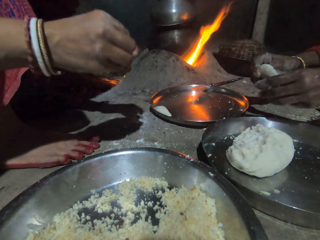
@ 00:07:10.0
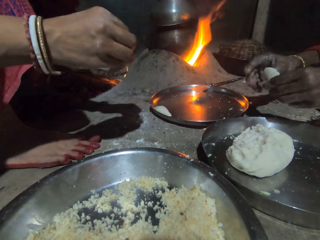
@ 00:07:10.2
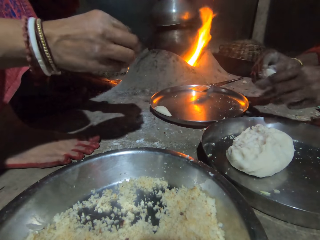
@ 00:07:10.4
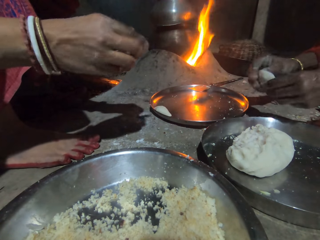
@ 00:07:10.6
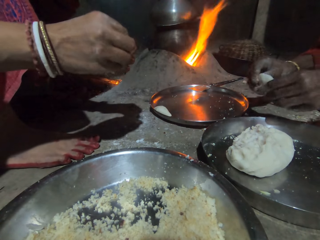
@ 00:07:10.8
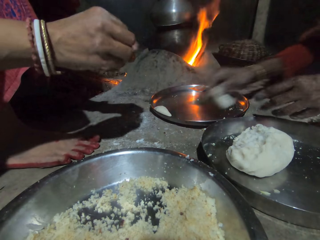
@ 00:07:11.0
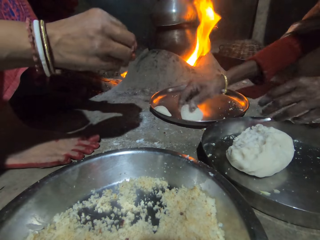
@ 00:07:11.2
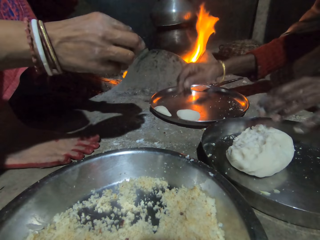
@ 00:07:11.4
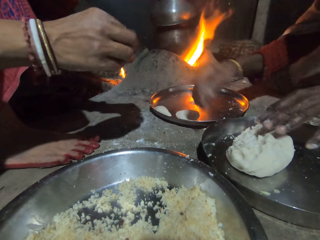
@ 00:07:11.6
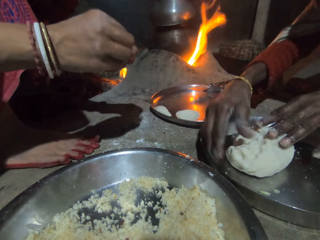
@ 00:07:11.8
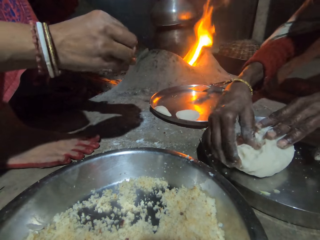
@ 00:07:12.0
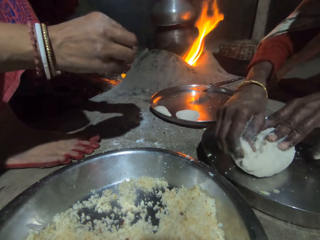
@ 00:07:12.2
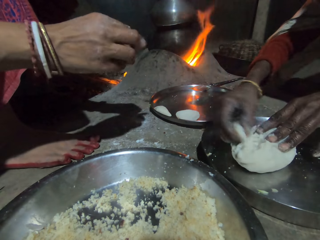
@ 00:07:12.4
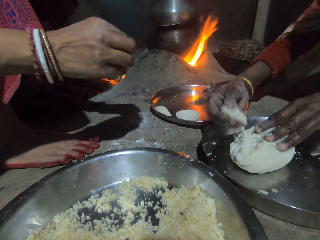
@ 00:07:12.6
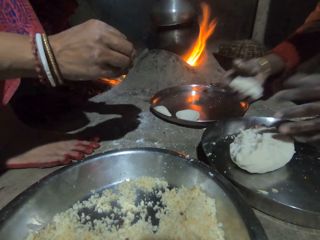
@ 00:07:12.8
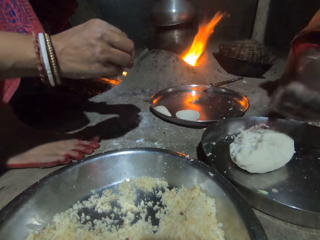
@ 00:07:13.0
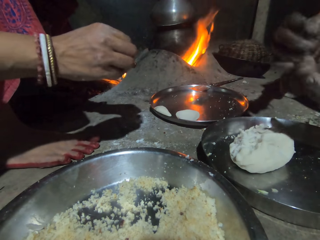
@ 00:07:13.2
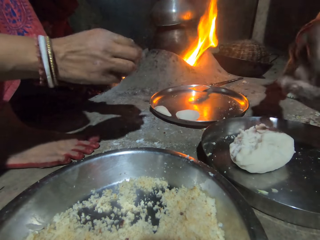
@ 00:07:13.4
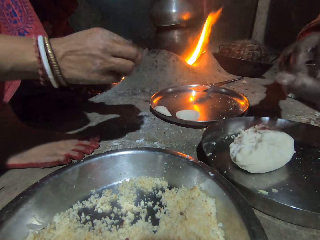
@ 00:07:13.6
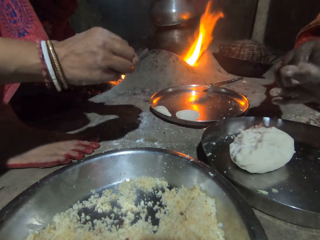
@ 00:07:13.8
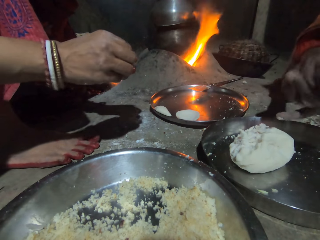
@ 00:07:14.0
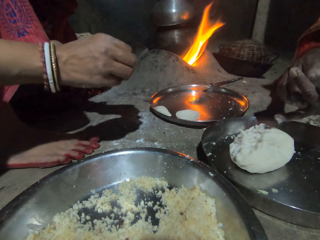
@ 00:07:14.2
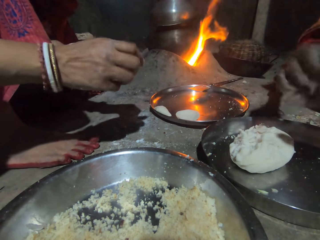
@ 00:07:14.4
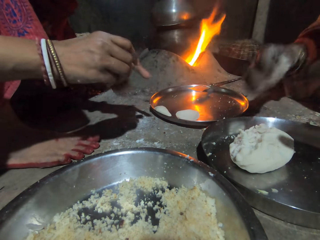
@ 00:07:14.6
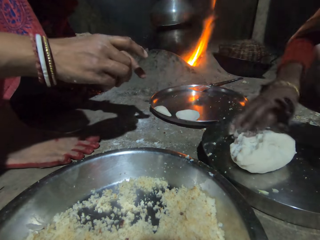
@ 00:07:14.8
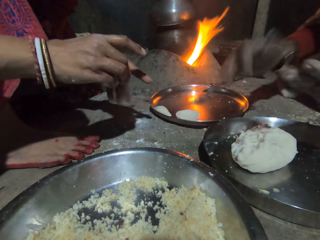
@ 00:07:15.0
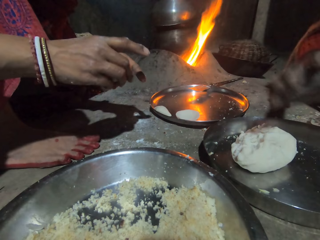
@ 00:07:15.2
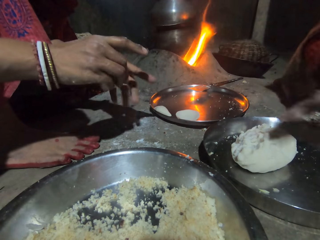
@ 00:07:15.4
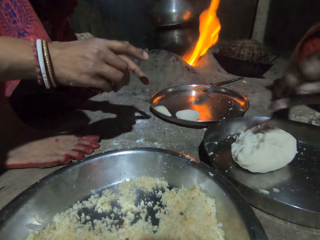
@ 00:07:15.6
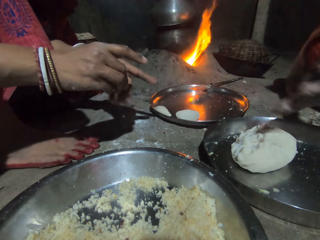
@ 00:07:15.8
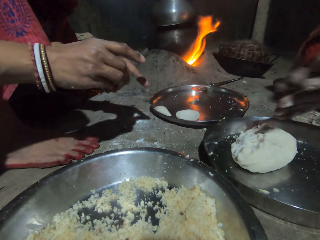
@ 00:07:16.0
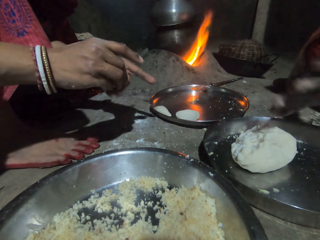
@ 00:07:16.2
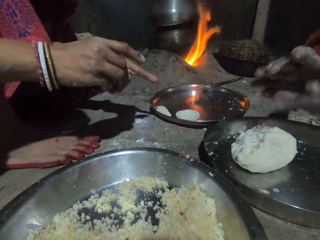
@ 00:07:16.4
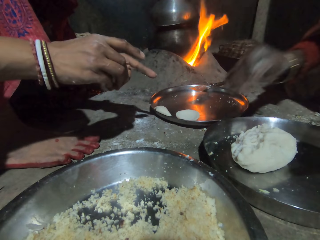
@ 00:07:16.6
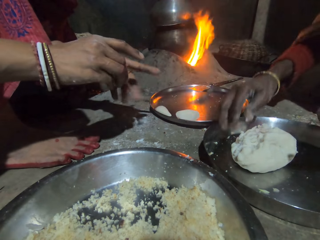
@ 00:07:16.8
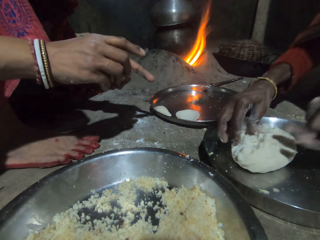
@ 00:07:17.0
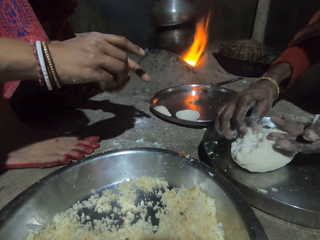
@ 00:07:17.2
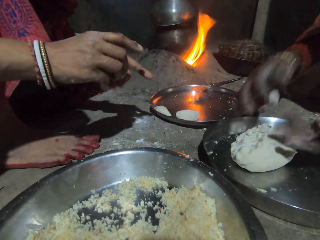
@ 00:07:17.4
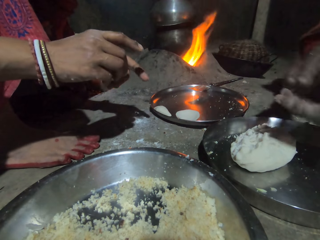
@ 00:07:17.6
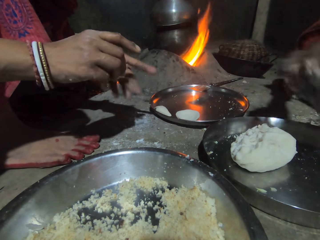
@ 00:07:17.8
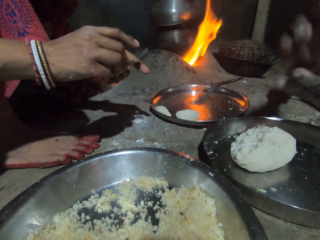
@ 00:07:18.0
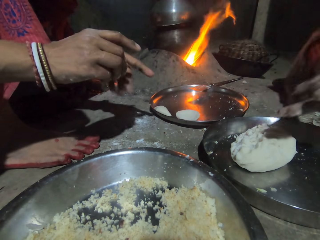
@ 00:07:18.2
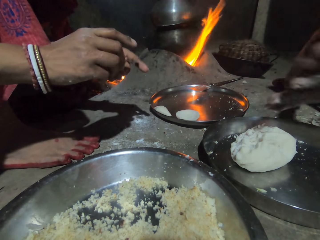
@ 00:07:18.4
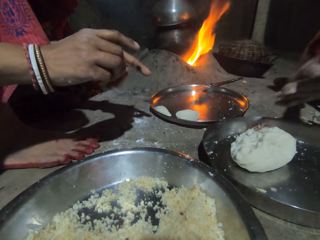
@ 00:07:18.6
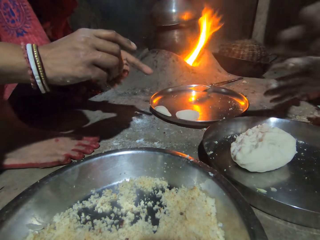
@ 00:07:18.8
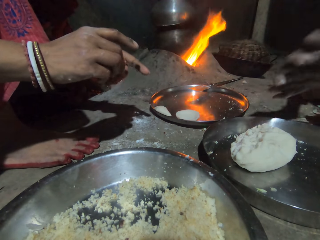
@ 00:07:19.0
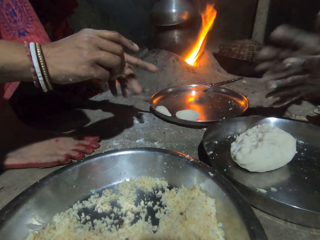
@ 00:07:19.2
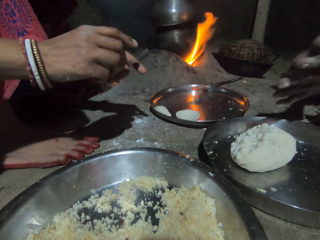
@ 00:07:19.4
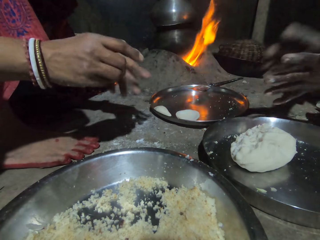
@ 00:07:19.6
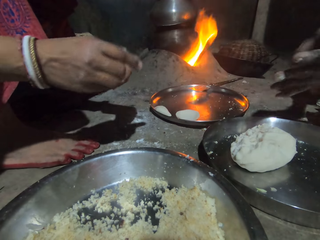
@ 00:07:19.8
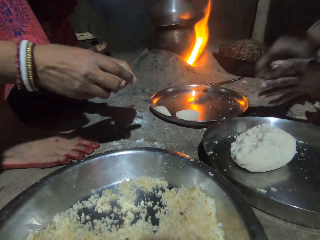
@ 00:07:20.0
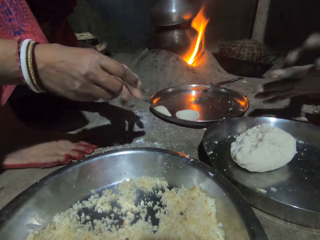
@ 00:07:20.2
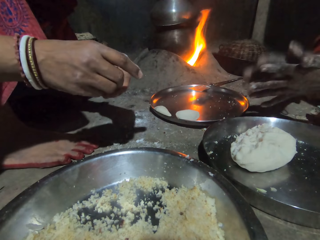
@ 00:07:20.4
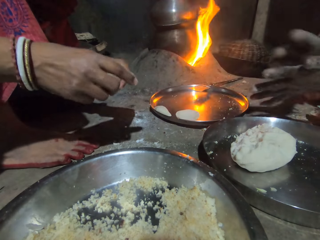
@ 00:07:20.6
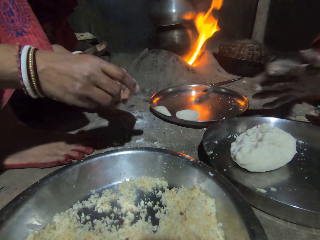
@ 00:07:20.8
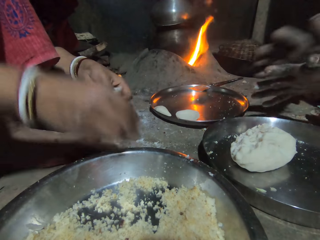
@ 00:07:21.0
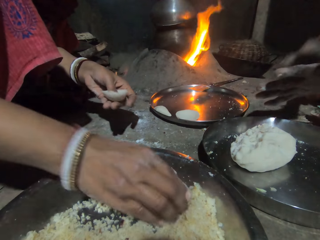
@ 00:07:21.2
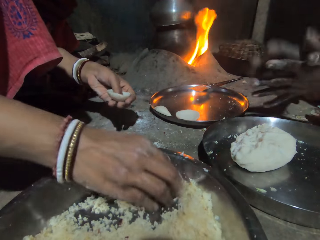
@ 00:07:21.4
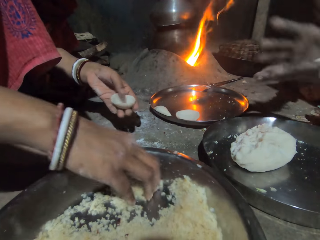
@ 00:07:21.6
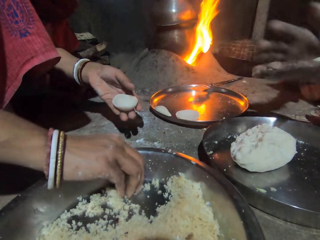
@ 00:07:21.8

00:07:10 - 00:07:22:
A woman shapes the dough. Another woman puts a dough piece in the tray and scoops dough. The other woman cuts the dough, puts the dough piece on the dough, kneads the dough, and rolls the dough. The other woman scoops the dough, cuts the dough, kneads the dough, and rolls the dough. The first woman scoops rice.

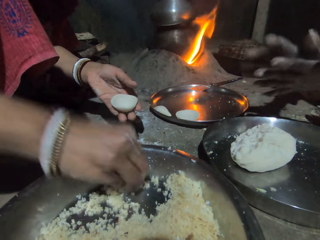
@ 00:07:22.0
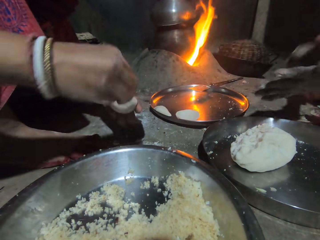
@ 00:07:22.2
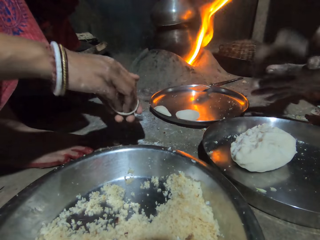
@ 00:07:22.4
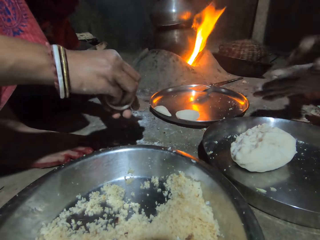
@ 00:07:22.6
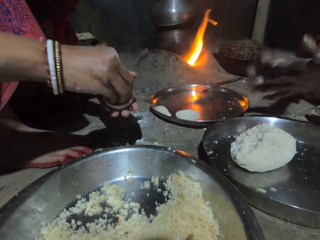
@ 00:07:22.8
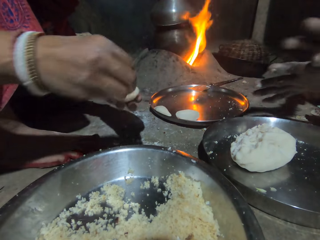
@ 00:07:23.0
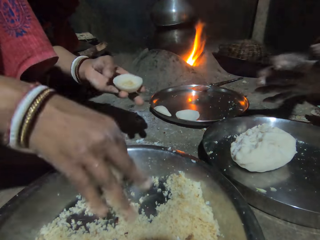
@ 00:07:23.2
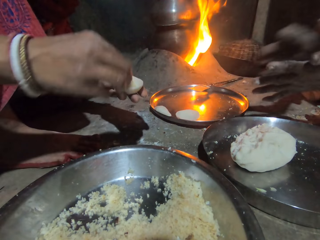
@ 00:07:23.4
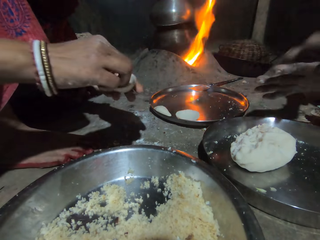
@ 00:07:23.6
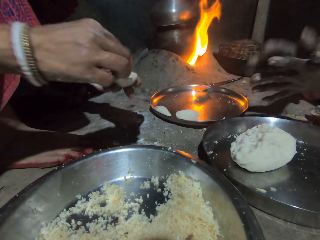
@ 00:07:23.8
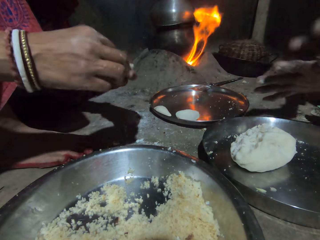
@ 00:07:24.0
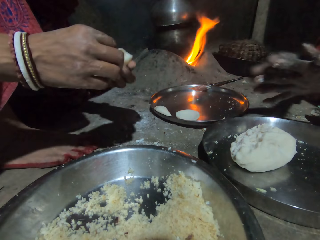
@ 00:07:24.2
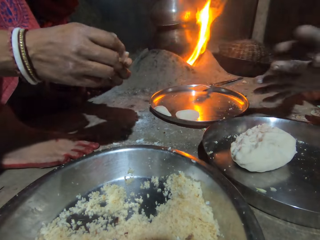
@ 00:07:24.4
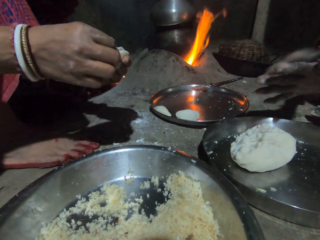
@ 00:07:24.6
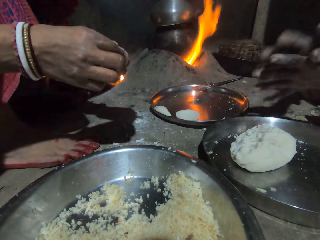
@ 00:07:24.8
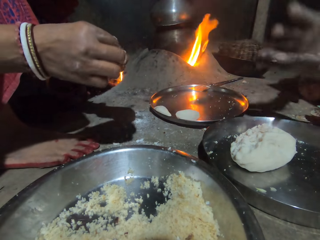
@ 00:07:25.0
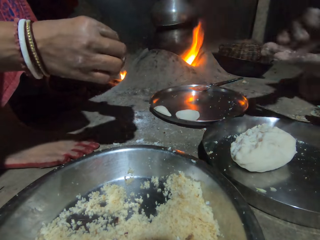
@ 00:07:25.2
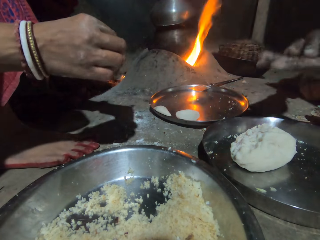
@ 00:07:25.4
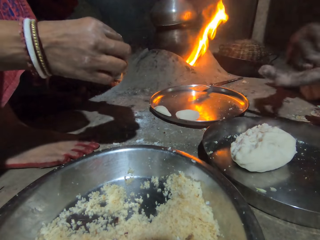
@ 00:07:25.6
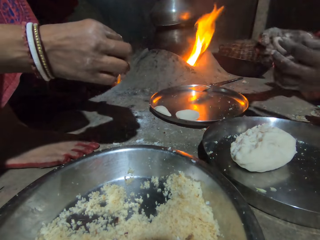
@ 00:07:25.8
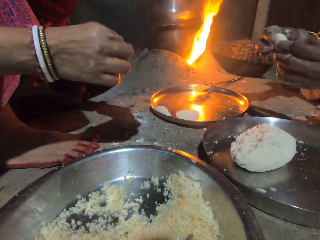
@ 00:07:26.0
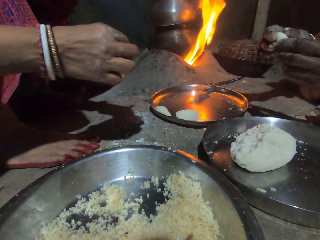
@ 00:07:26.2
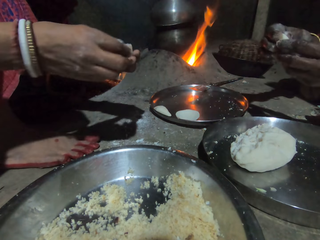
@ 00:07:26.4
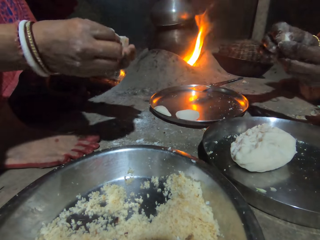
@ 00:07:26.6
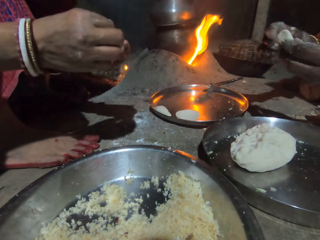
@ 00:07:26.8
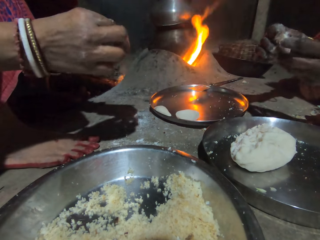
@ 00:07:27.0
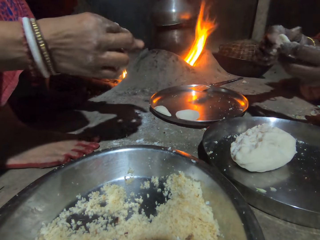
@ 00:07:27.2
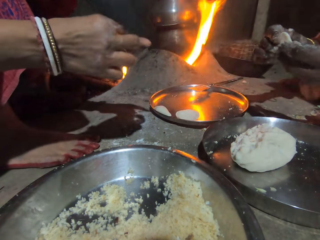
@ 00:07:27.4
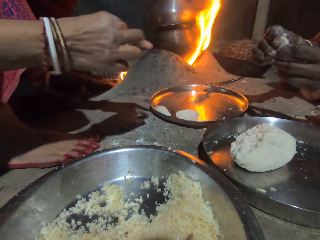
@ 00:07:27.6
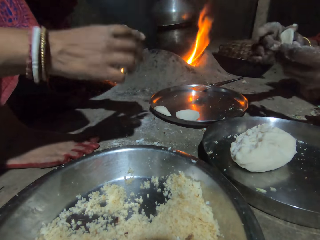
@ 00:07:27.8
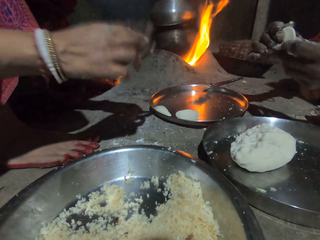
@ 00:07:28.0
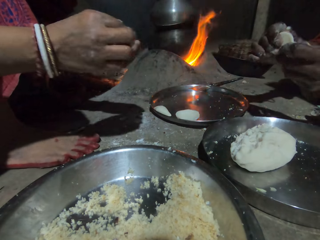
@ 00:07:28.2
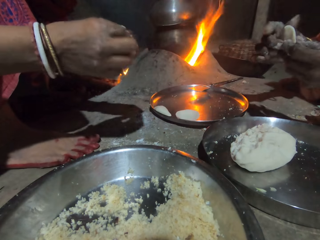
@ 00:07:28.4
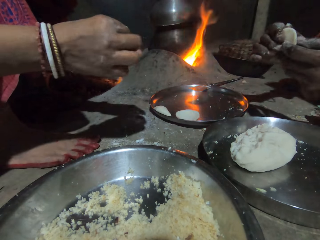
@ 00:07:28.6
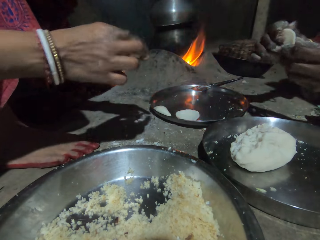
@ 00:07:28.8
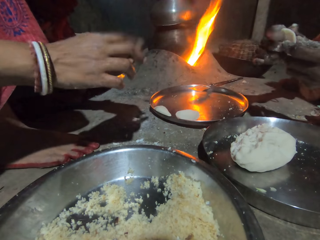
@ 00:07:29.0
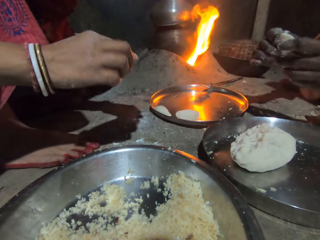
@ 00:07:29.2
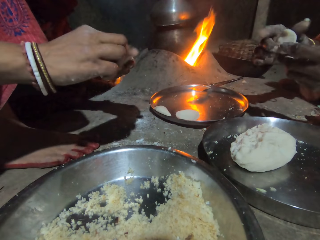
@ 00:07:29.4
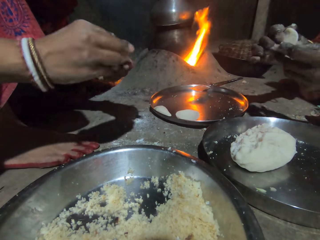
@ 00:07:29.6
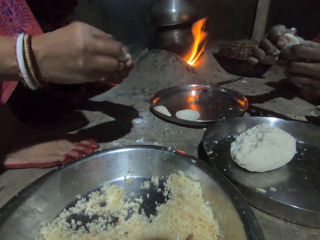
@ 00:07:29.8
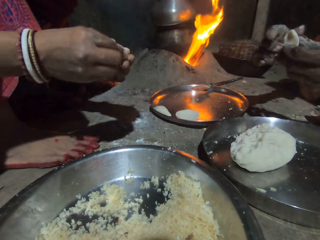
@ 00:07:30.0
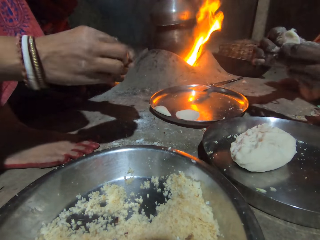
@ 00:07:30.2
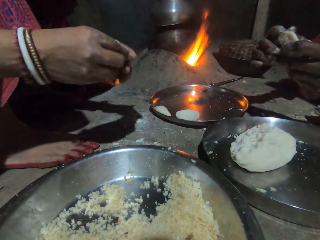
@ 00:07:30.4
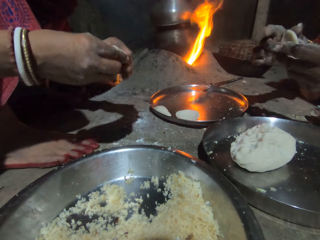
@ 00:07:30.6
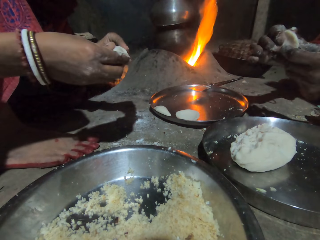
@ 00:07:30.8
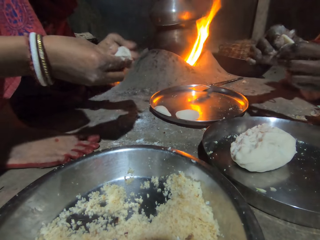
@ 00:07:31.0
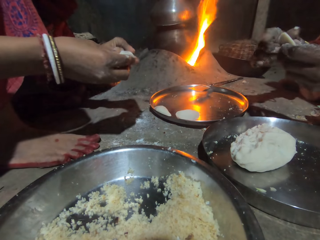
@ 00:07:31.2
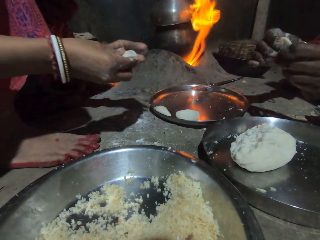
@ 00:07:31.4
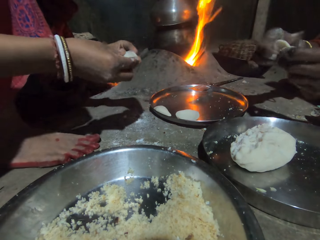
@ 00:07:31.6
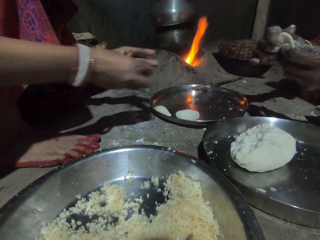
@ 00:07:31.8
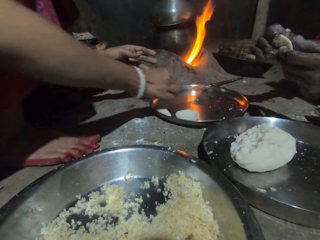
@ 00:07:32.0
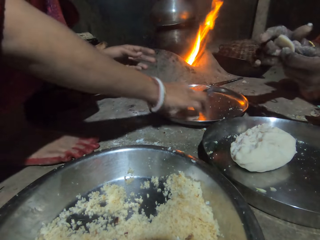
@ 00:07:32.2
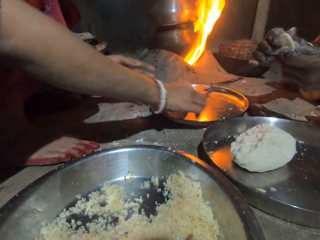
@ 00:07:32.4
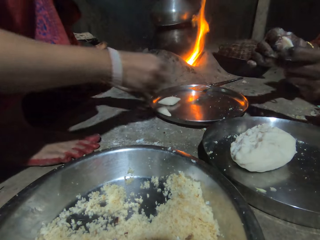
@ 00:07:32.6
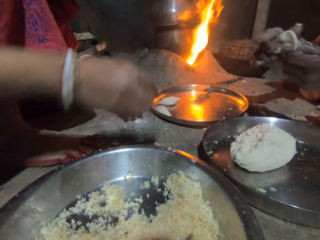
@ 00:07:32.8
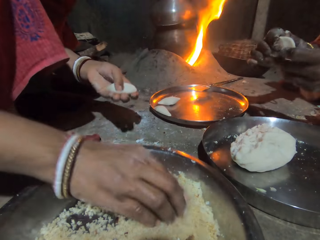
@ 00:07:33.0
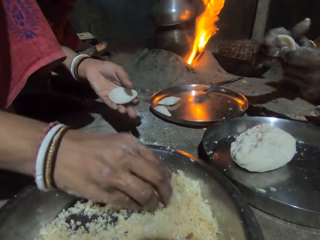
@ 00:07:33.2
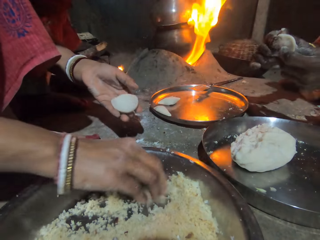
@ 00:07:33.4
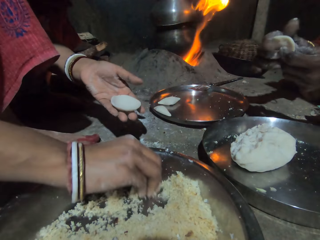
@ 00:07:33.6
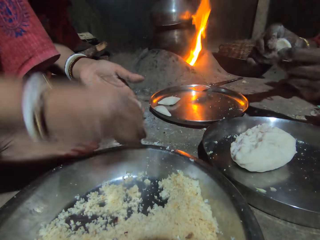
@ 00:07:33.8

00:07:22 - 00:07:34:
A woman puts rice in the dough piece. The woman drops rice in the basin, adjusts the rice in the dough piece, and wraps the rice with the dough piece. The woman folds the dough. The woman puts the wrapped dough in the tray, picks up a dough piece, and scoops rice.
